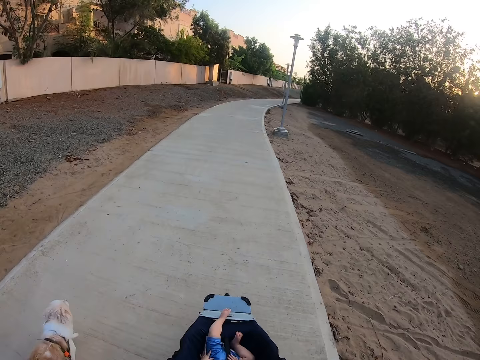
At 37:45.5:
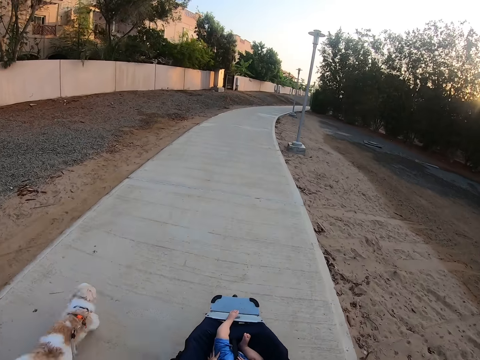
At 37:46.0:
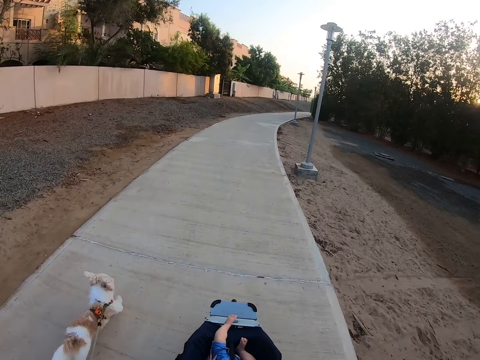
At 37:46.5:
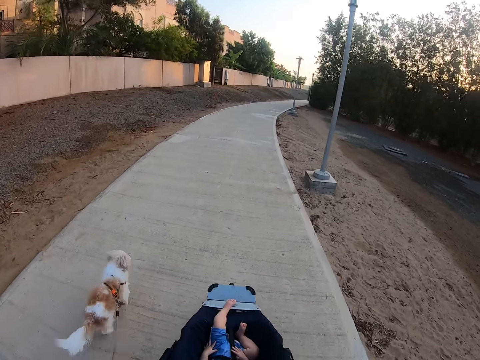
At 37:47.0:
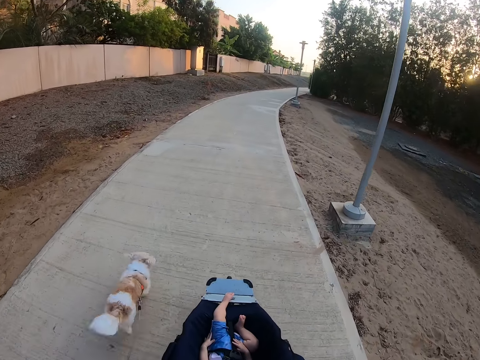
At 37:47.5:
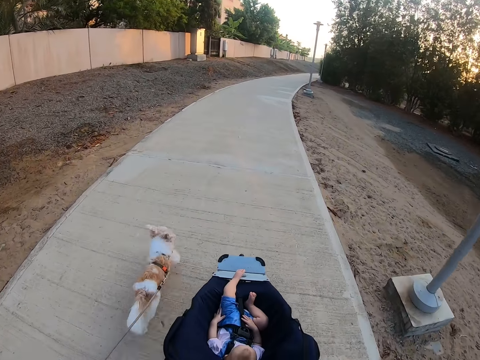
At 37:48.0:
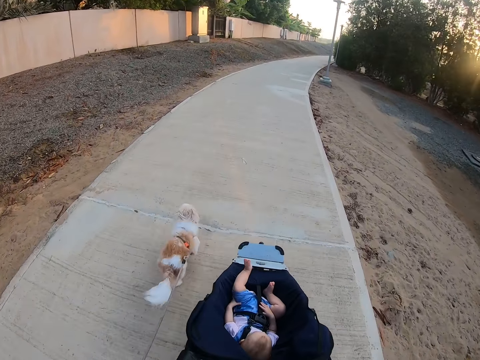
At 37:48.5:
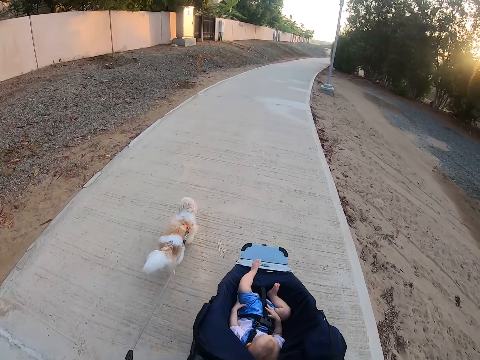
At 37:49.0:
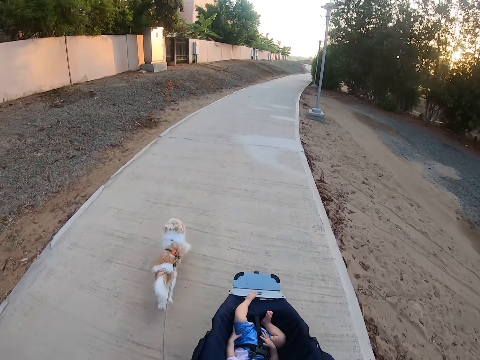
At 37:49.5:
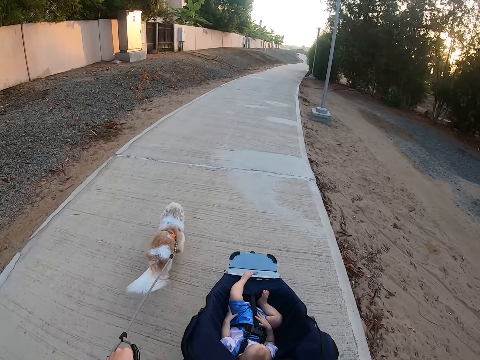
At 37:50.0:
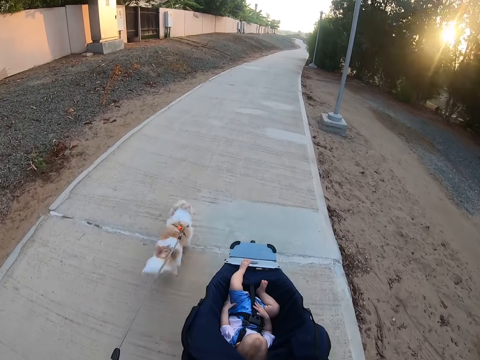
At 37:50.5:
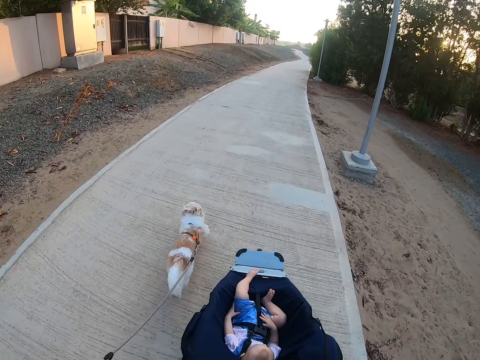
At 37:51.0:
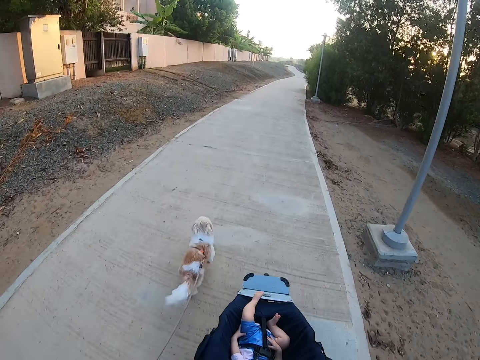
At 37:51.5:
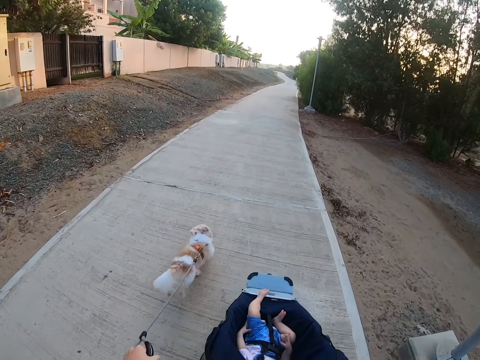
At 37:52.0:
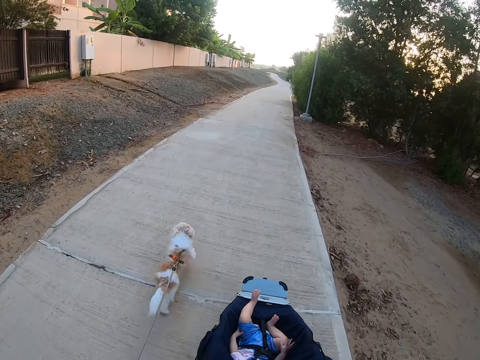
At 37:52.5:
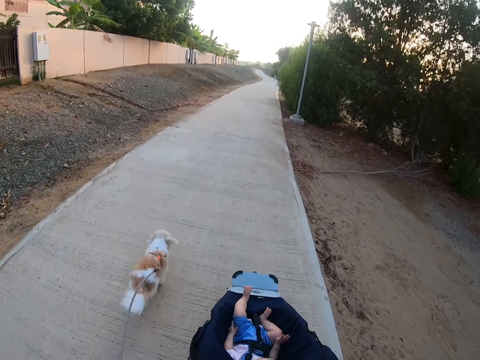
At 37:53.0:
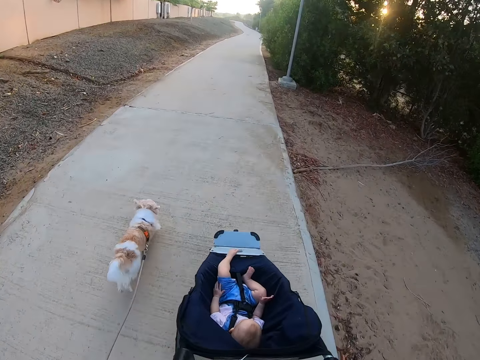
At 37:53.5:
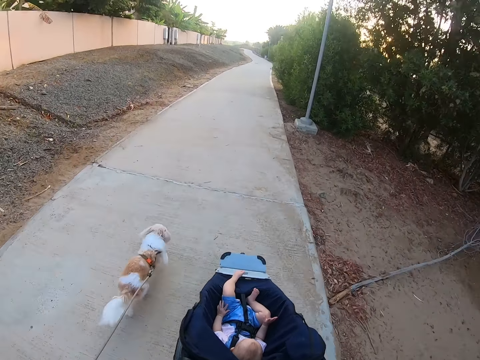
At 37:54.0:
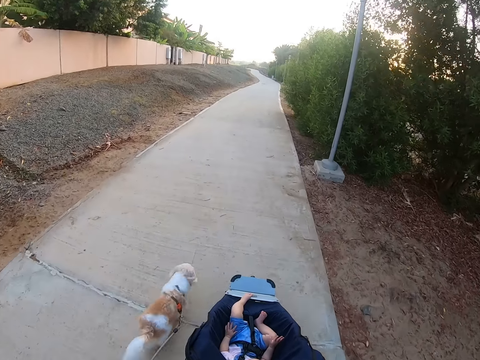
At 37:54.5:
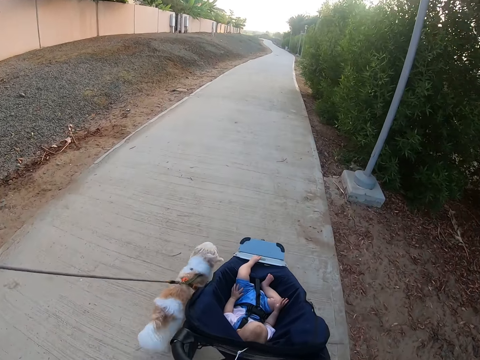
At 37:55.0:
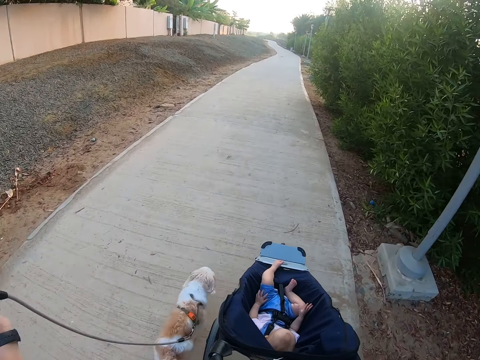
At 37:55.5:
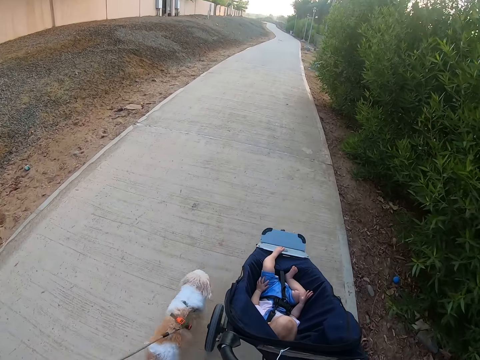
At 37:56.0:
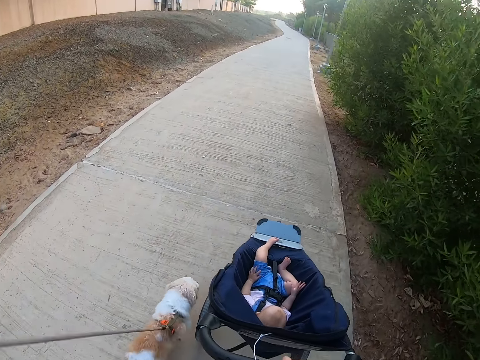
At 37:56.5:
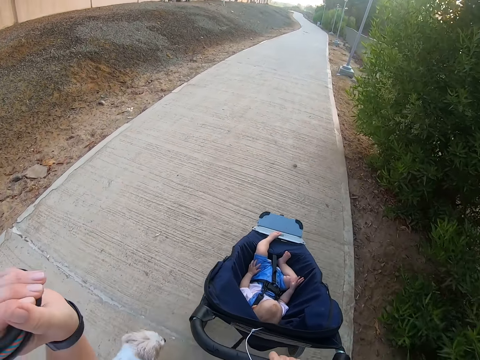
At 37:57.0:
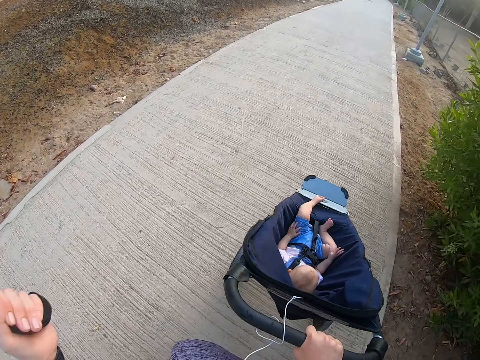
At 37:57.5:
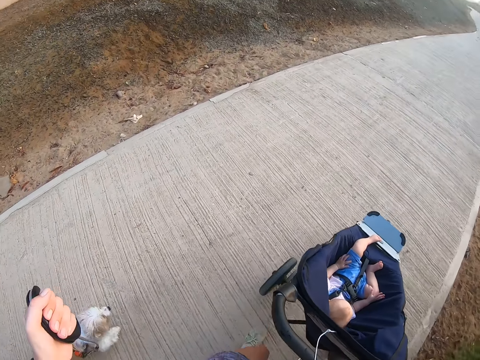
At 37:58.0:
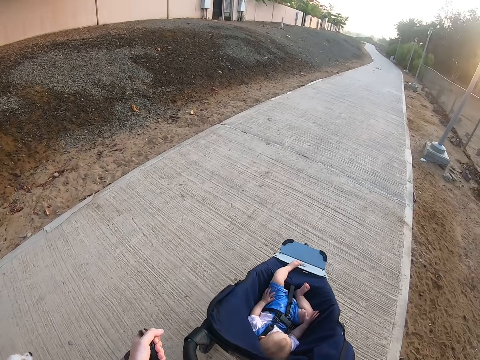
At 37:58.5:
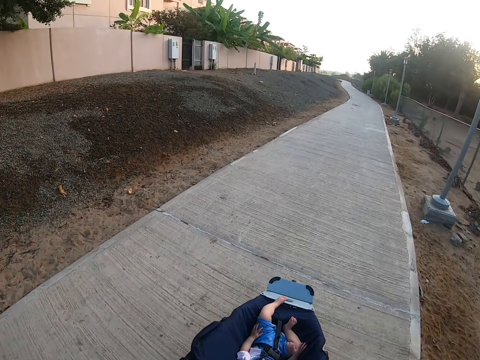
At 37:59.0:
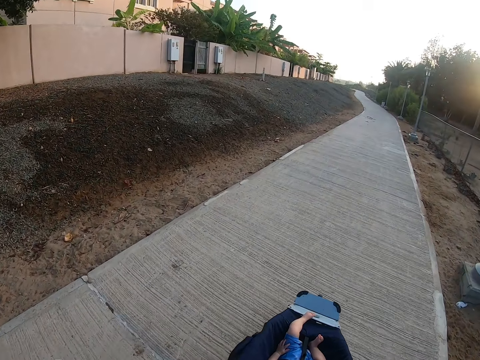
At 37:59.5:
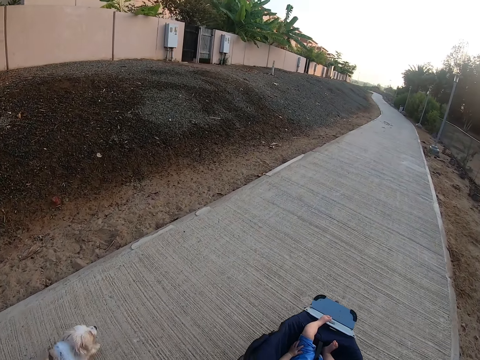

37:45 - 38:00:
A baby moves a leg. The camera wearer lifts the leash.

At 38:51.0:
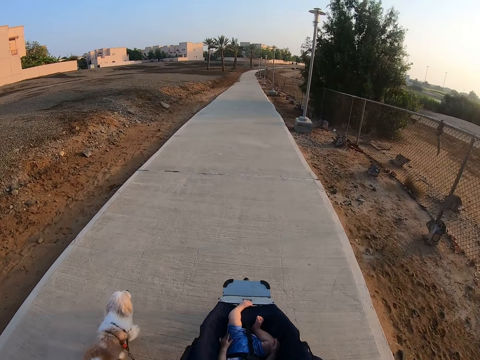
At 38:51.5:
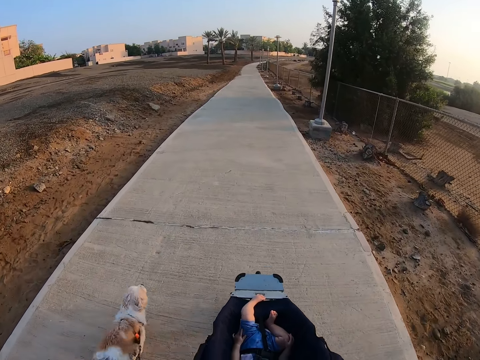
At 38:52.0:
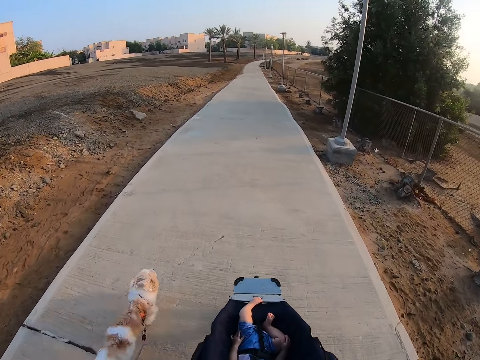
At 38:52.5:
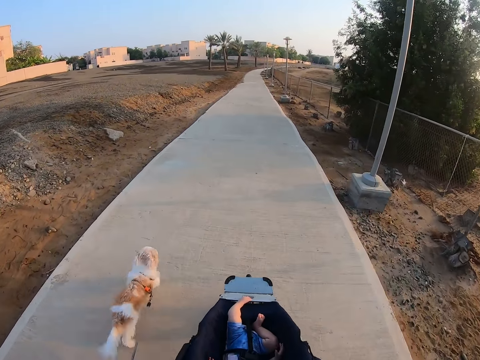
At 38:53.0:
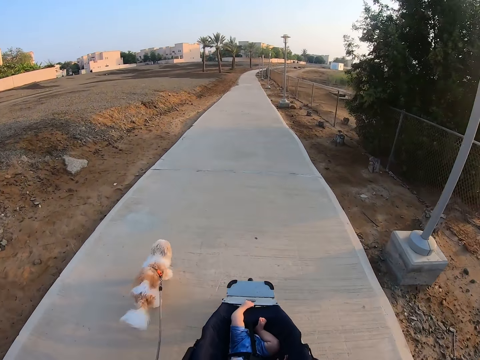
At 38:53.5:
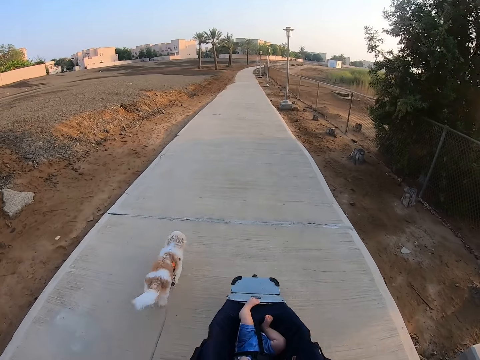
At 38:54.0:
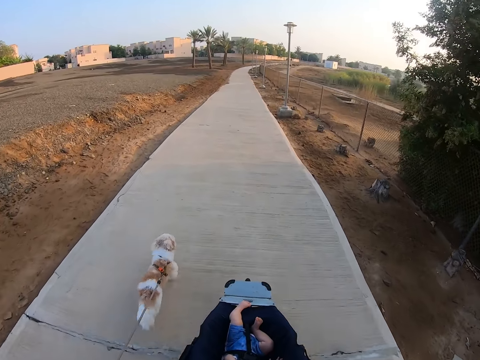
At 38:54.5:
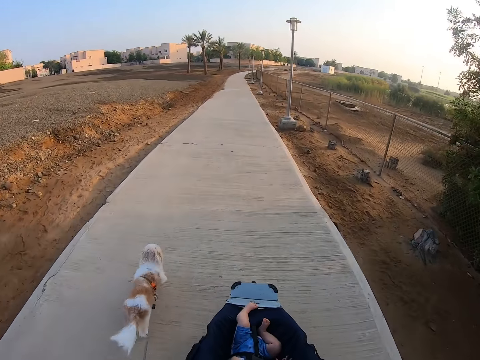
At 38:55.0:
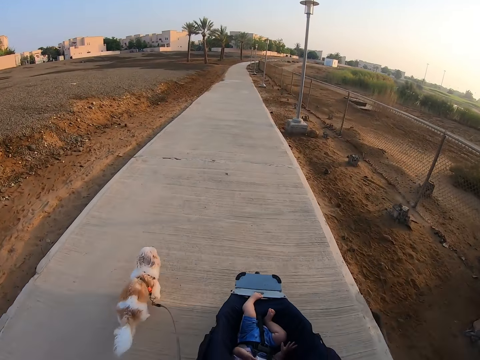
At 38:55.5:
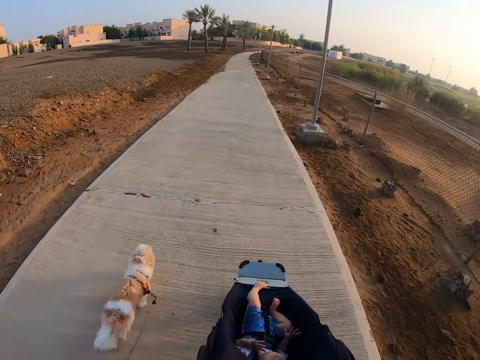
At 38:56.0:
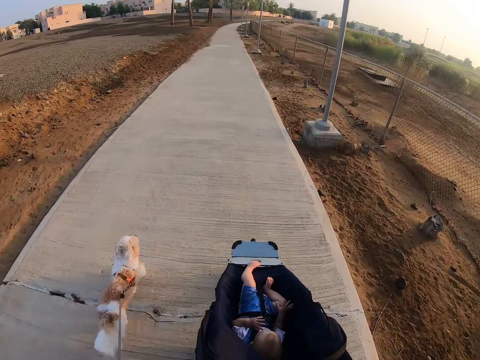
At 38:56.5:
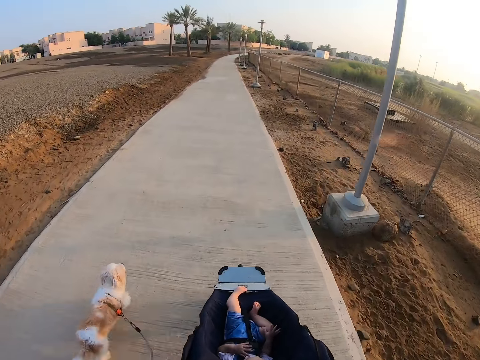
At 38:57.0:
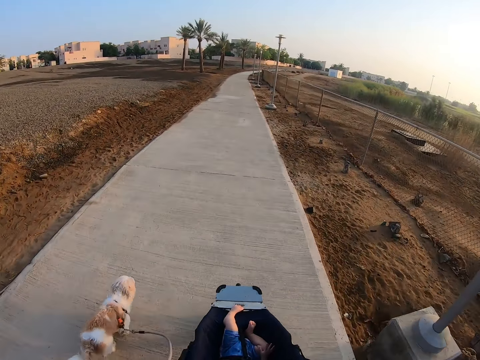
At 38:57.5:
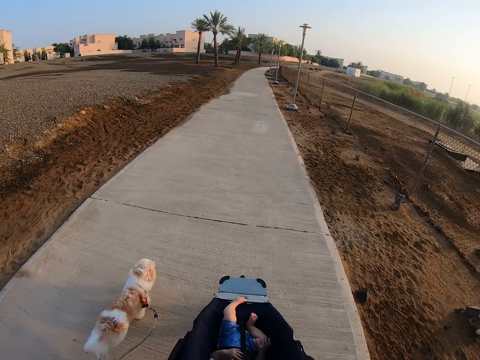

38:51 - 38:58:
A baby lifts a hand.

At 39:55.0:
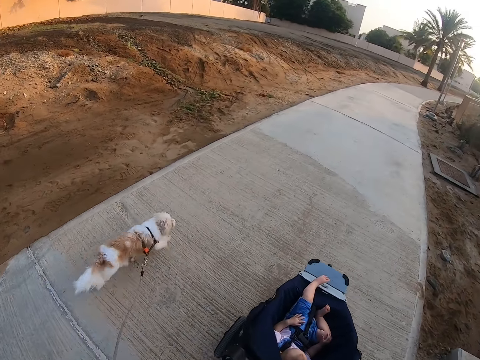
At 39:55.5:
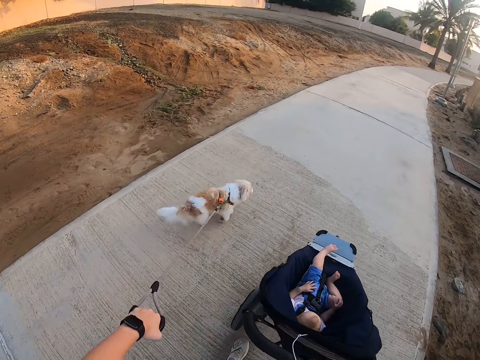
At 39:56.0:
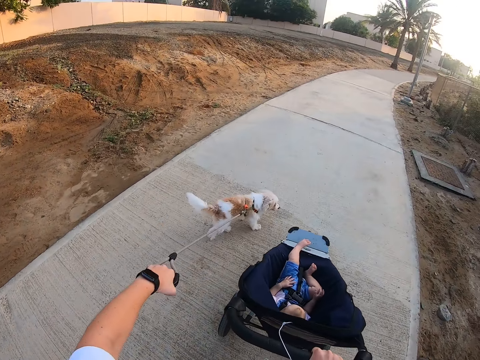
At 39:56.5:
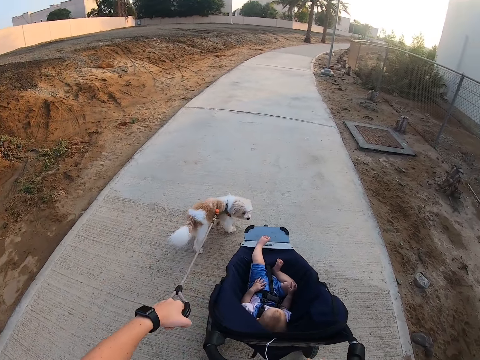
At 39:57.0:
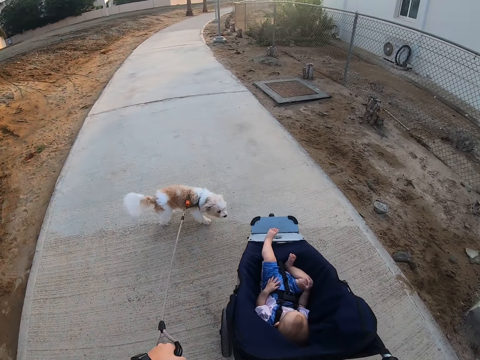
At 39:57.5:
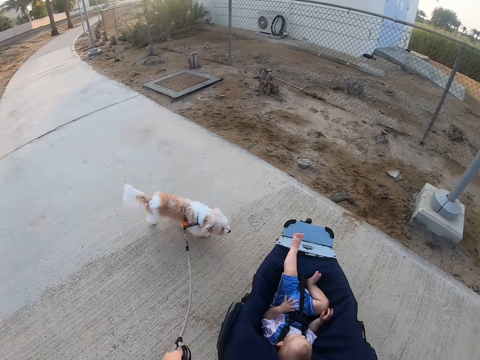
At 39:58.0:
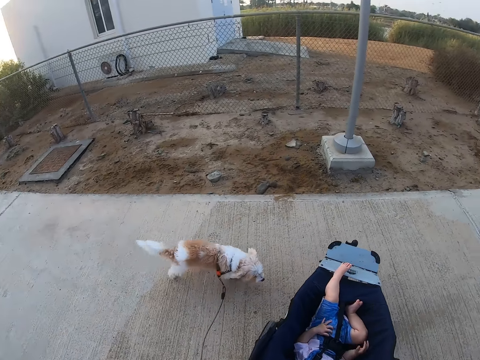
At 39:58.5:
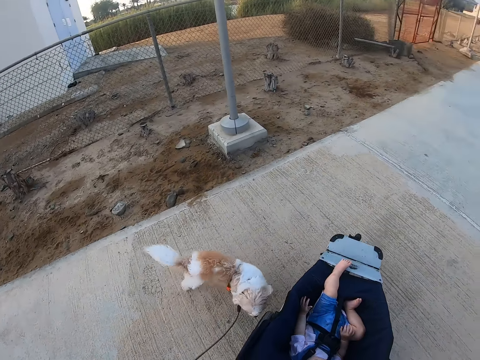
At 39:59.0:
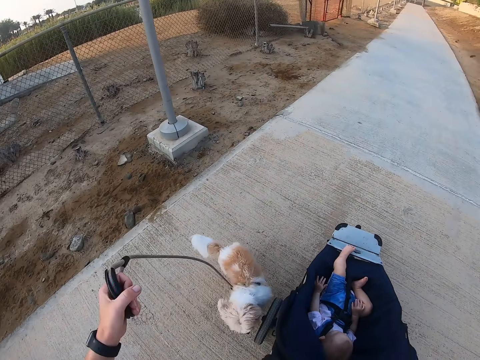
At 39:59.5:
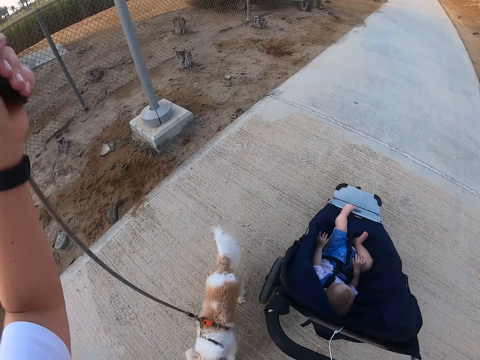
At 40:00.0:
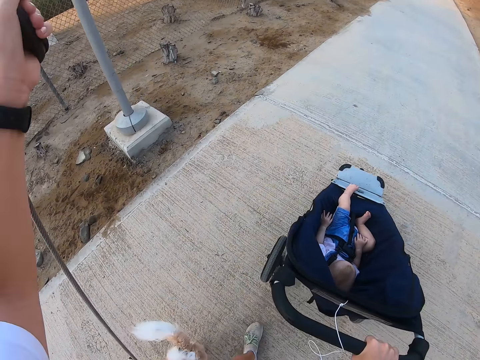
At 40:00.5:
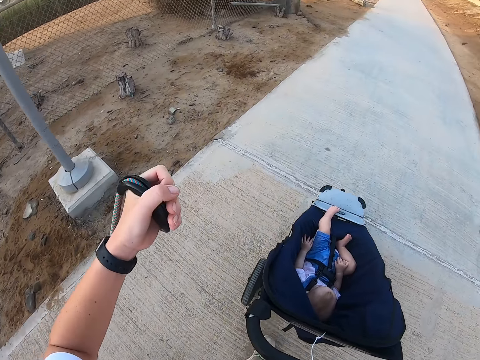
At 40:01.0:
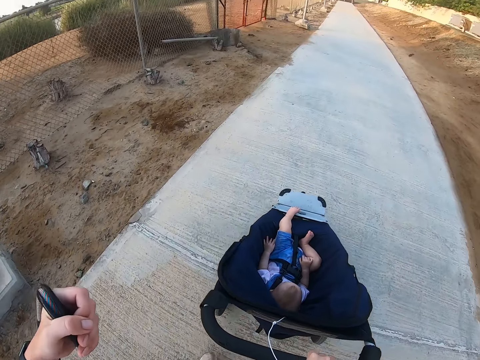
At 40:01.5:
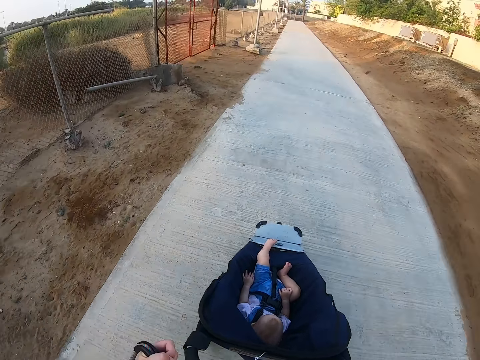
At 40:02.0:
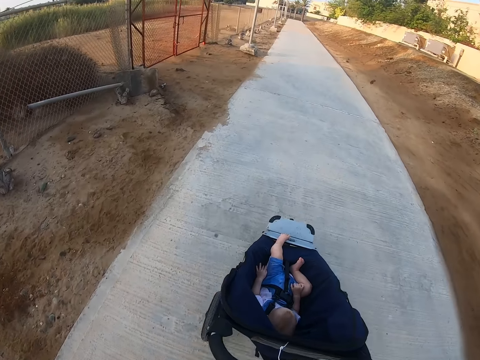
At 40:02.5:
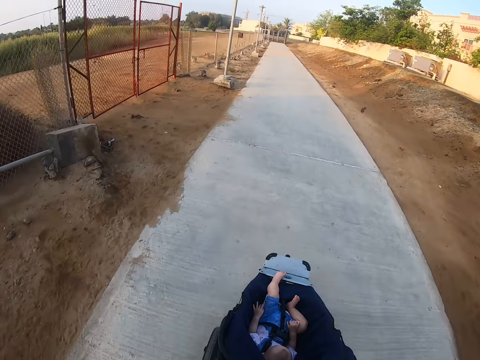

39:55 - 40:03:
The camera wearer turns around. A baby moves hands. The camera wearer lifts the dog leash, walks a dog, and pushes a stroller.
